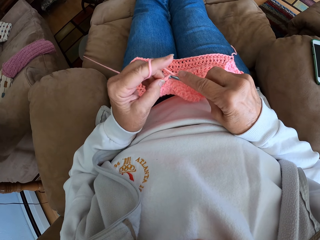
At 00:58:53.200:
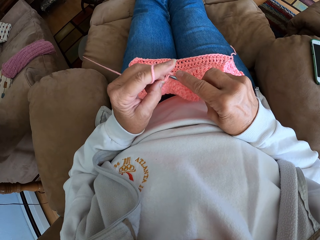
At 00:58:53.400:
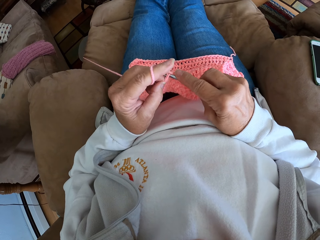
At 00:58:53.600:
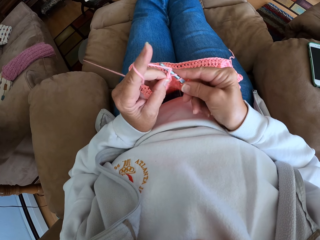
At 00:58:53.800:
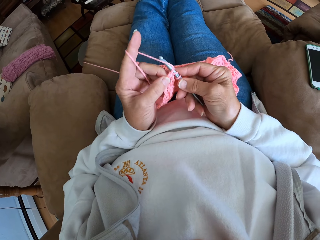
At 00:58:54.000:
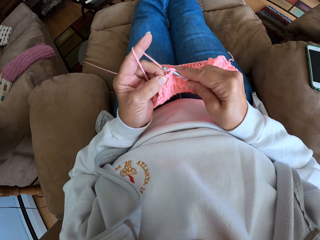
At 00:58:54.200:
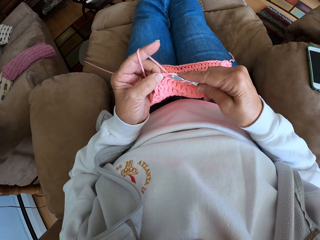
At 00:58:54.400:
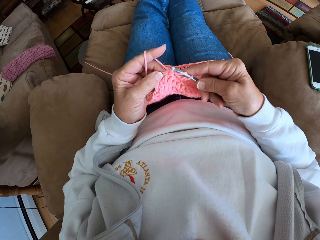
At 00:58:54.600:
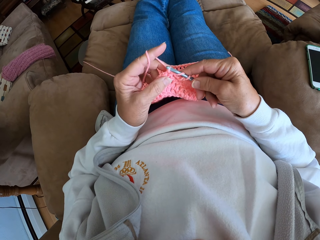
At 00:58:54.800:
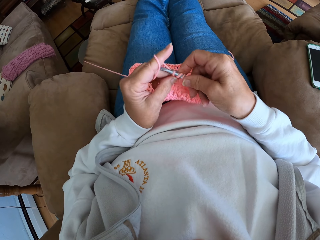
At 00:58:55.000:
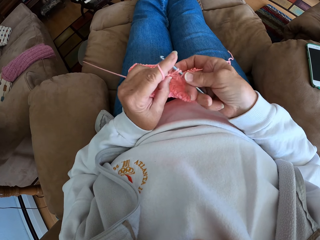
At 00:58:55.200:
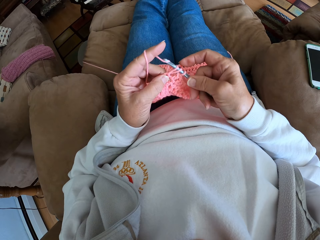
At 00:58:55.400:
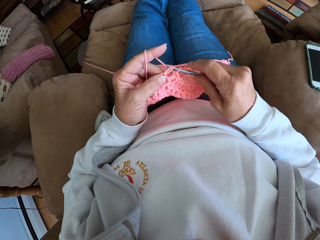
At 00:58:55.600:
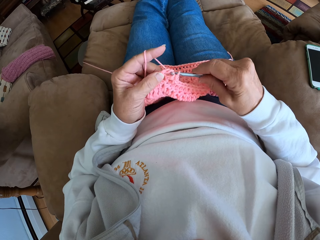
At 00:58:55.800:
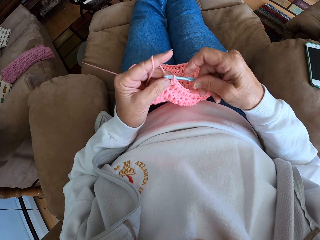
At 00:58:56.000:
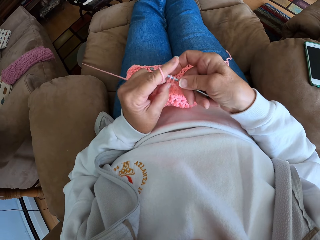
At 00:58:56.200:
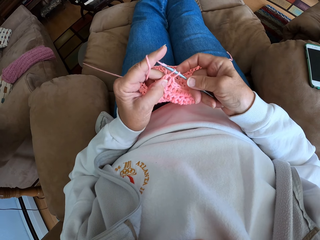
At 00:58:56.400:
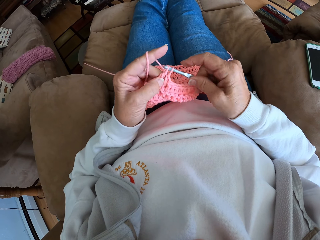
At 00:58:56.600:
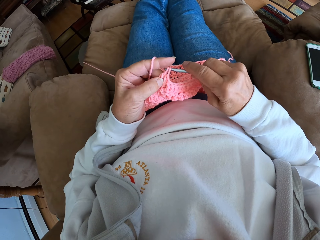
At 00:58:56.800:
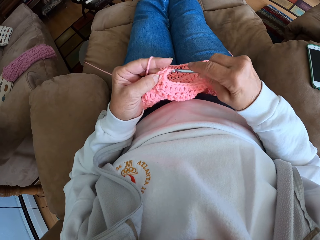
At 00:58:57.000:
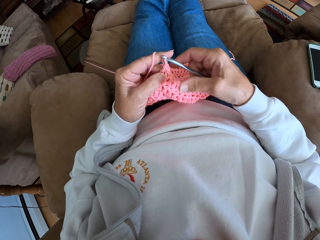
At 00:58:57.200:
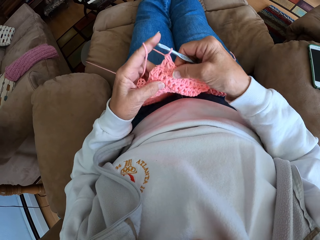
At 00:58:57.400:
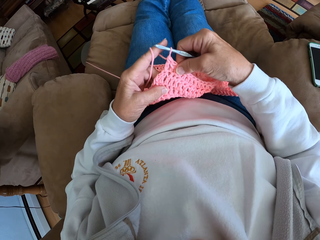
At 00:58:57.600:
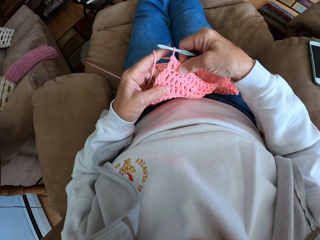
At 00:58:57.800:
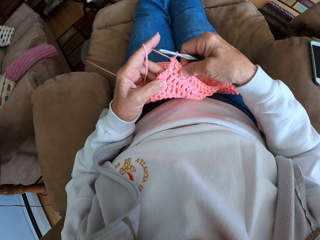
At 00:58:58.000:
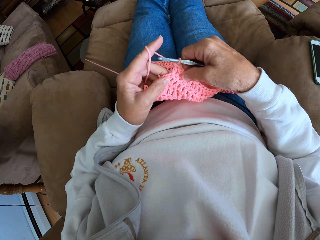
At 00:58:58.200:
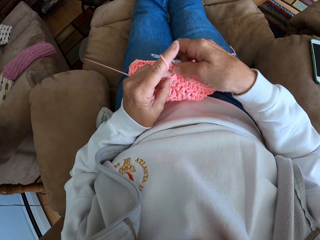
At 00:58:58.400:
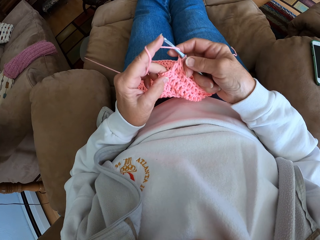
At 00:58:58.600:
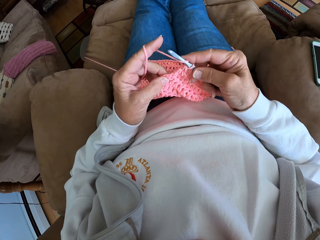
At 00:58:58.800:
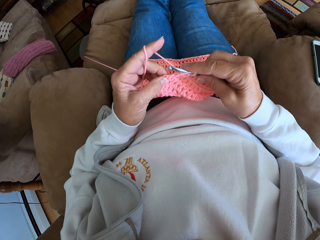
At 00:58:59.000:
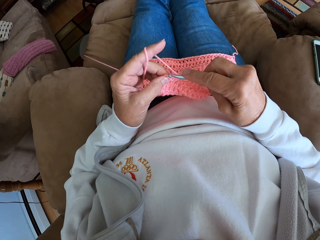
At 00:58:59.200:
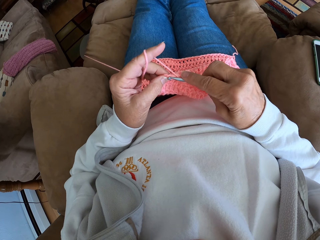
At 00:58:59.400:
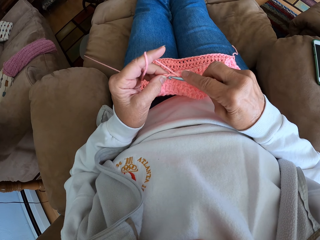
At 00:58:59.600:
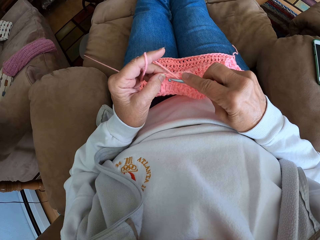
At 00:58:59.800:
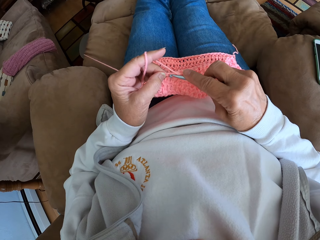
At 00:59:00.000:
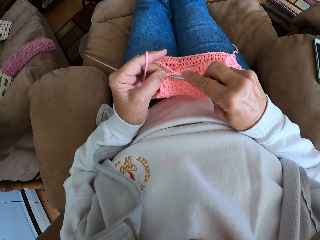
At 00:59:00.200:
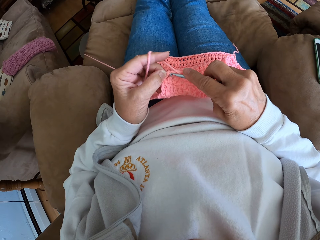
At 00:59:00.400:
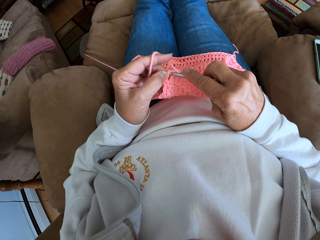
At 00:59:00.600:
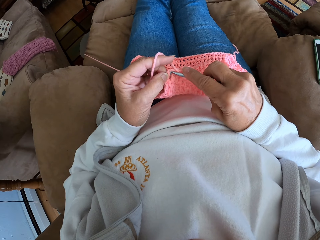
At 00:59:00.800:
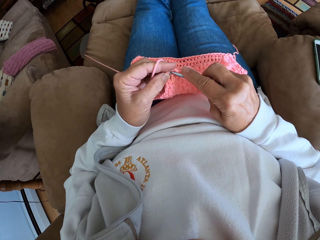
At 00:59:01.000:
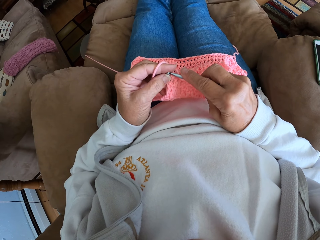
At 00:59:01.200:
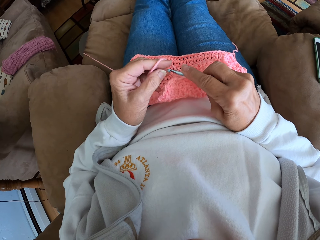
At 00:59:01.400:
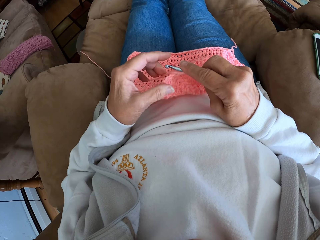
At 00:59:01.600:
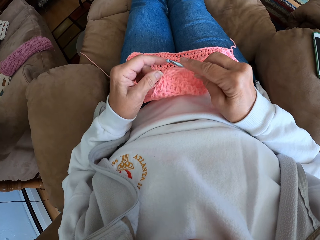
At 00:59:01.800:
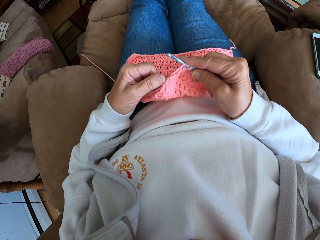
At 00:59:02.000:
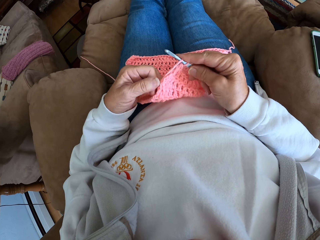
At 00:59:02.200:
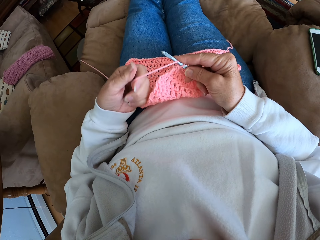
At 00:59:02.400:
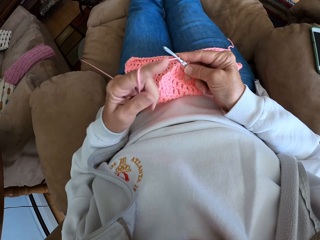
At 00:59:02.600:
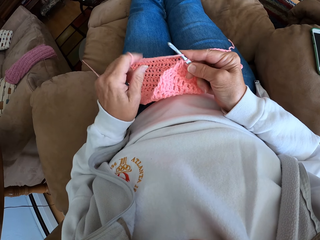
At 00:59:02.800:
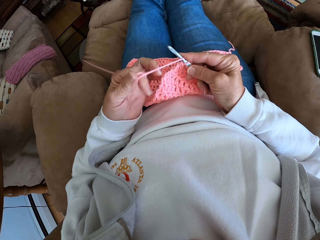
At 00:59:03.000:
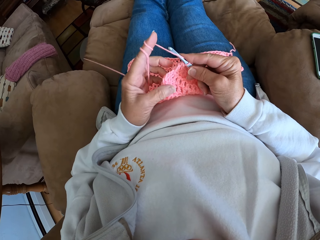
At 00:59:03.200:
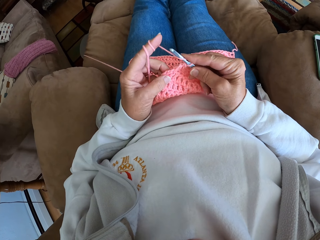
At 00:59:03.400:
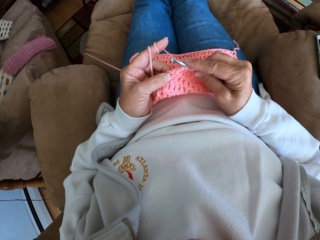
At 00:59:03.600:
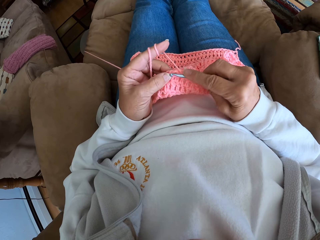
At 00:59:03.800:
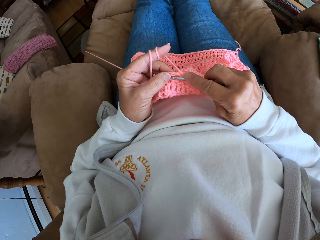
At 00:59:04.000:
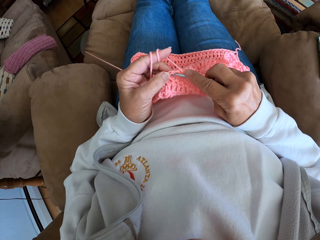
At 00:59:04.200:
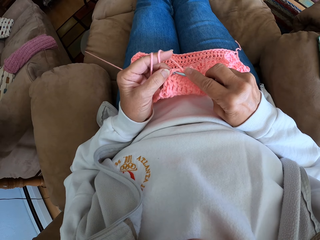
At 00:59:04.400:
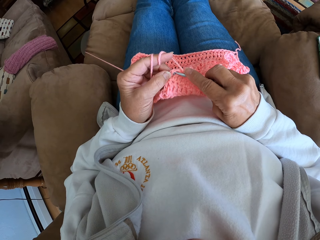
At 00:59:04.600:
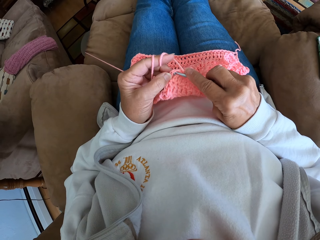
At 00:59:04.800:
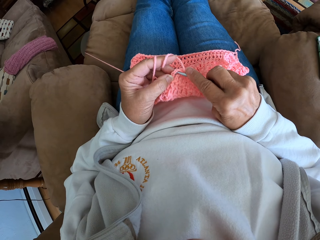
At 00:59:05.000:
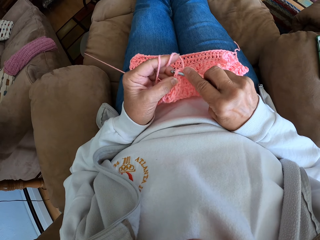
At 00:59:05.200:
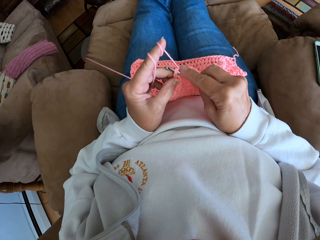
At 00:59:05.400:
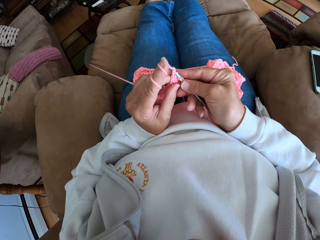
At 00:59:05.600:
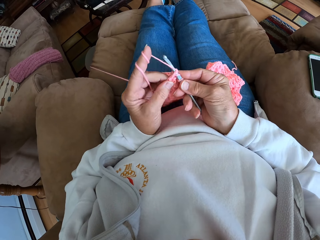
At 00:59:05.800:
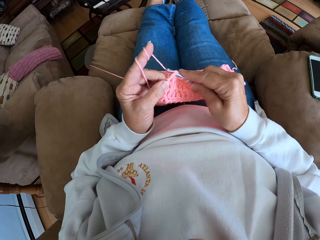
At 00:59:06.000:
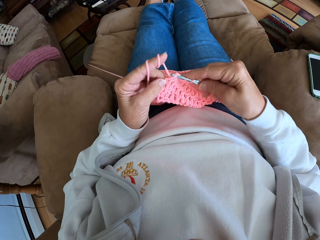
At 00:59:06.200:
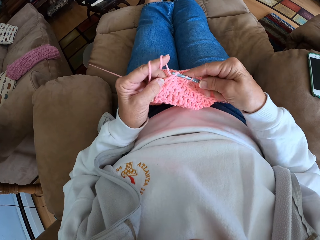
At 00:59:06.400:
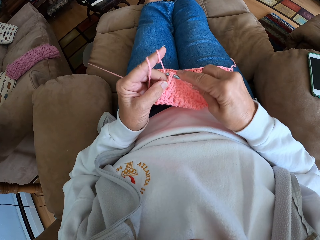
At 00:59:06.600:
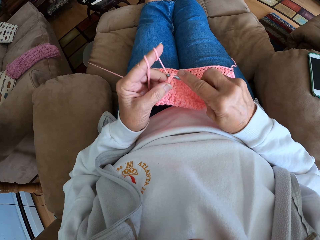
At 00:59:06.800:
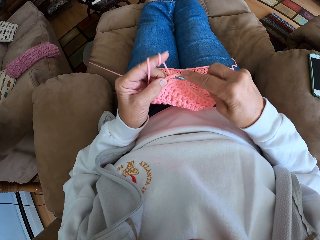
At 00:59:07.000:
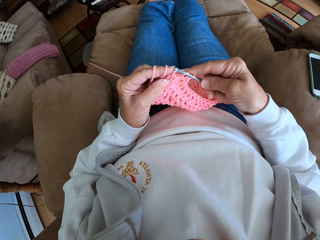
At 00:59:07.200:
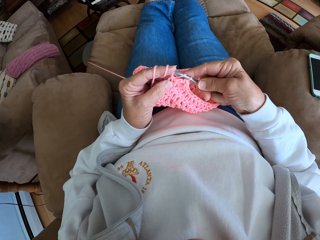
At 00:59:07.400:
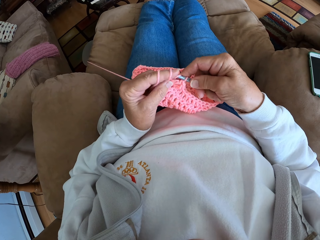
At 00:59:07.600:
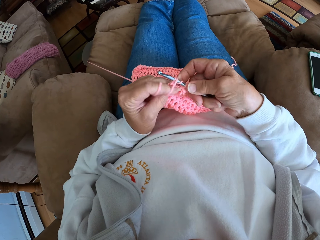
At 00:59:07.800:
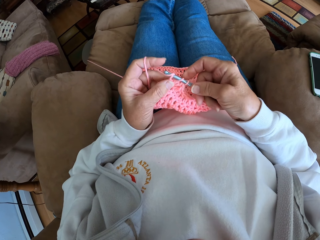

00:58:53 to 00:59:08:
The camera wearer ties the yarn on the finger. They crochet the piece of cloth using the crochet hook.

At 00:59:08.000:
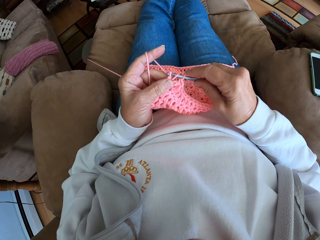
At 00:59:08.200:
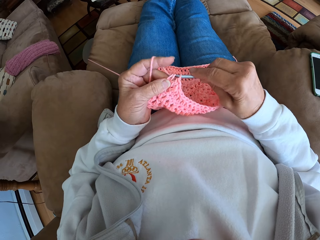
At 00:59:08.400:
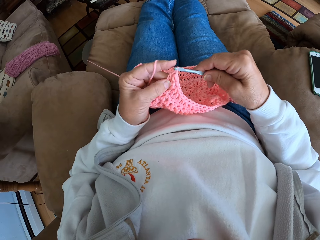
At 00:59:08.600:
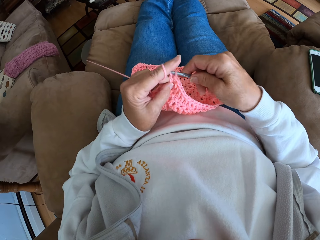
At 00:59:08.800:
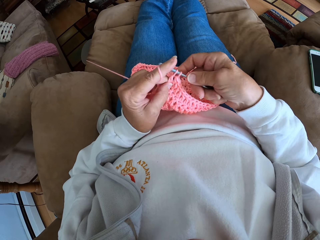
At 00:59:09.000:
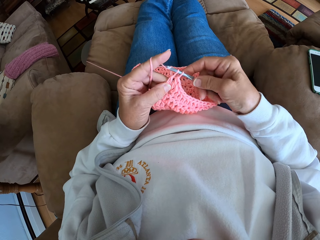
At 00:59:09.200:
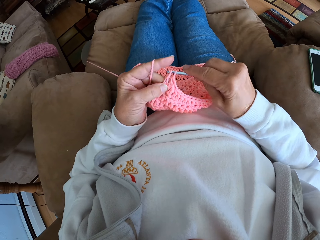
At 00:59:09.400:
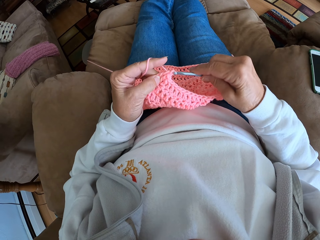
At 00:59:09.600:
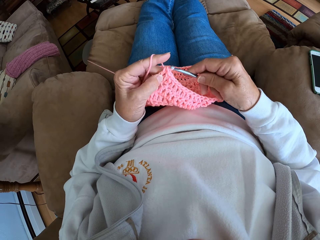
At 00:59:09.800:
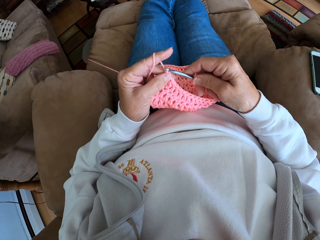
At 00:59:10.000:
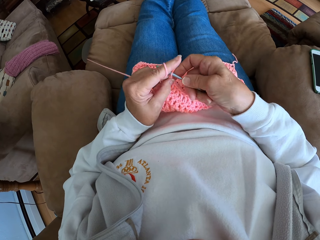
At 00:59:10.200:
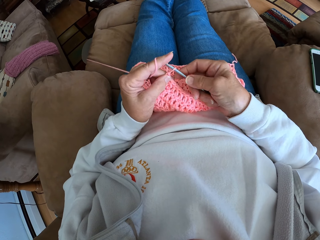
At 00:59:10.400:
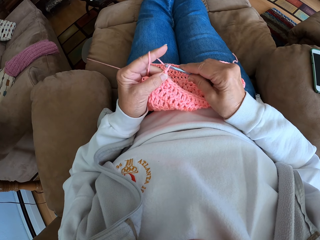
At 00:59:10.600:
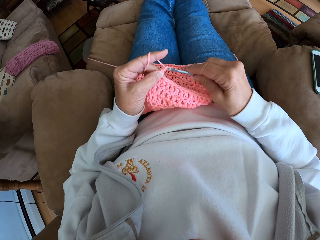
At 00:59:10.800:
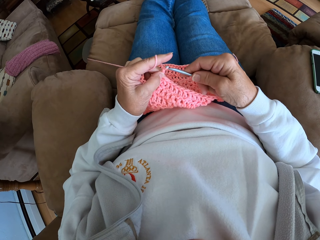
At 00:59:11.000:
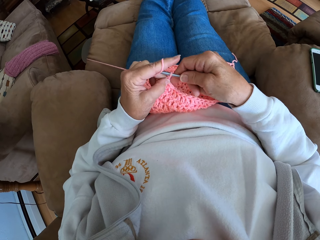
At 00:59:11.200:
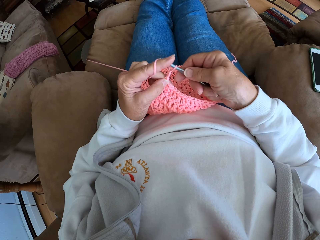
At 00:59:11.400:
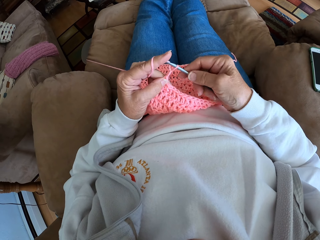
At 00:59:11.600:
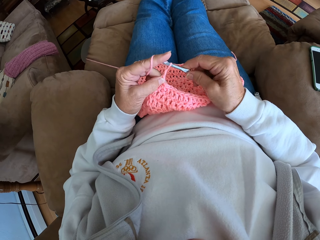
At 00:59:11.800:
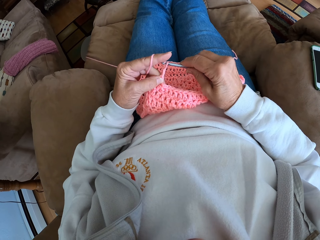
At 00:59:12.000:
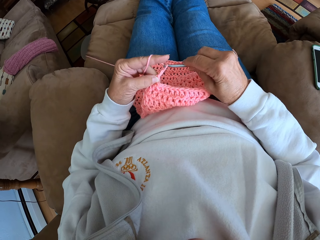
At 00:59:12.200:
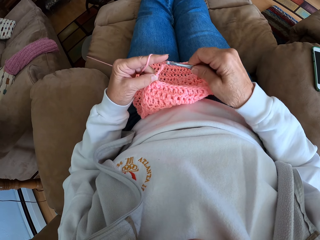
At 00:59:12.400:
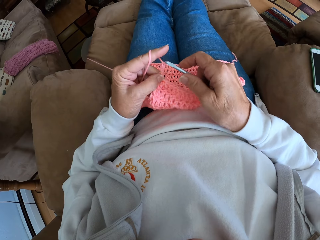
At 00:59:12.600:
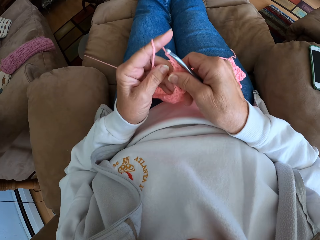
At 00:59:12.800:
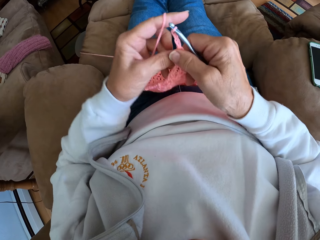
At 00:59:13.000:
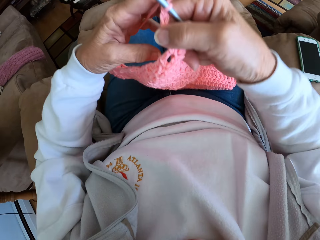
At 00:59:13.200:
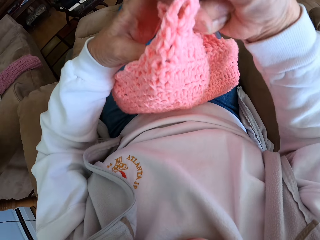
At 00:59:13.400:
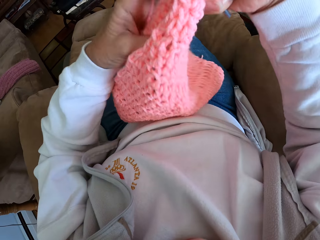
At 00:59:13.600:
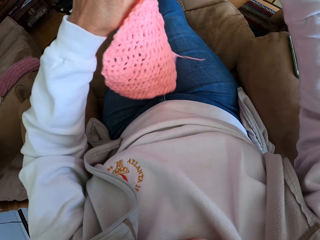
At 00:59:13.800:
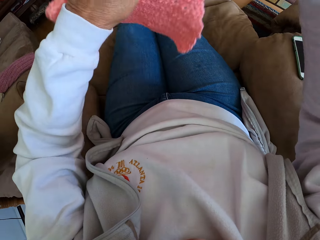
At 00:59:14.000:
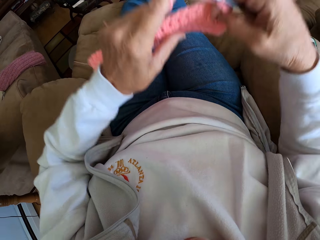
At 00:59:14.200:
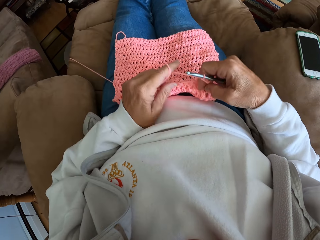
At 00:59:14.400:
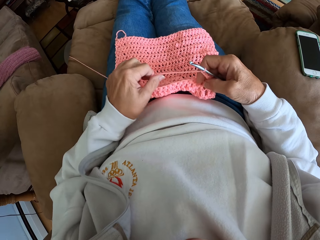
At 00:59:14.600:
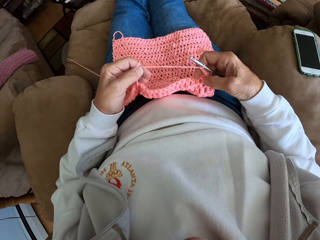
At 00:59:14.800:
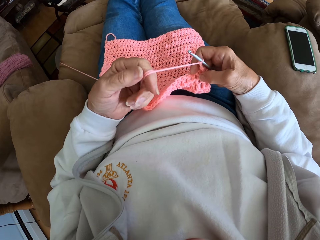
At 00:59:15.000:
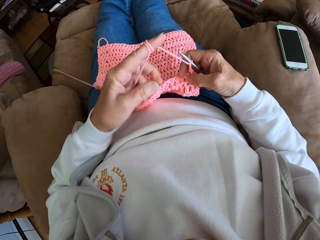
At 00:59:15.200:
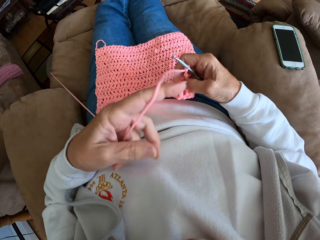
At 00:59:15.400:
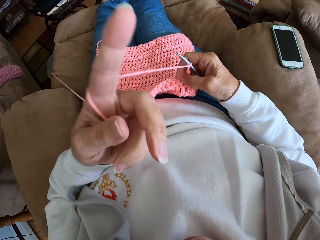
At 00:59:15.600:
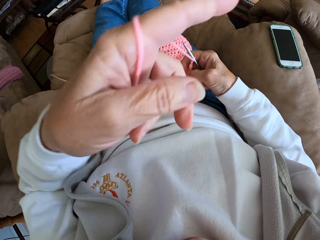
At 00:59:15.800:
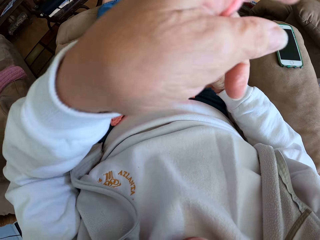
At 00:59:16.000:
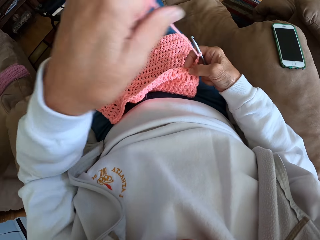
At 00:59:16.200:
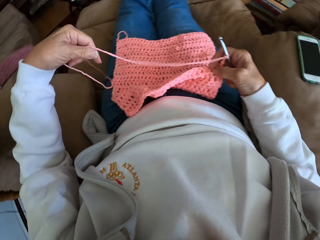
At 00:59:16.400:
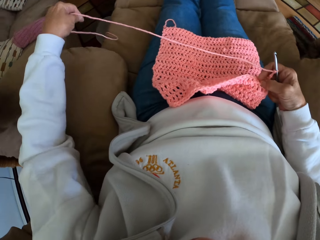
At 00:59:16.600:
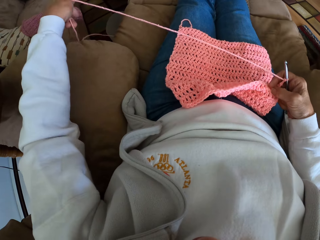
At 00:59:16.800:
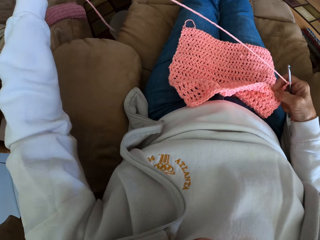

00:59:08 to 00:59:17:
The camera wearer adjusts the crochet yarn. They turn the piece of cloth. They tie the yarn on the finger and untie the yarn on the finger.
